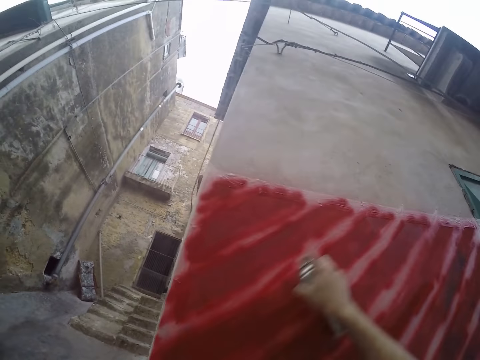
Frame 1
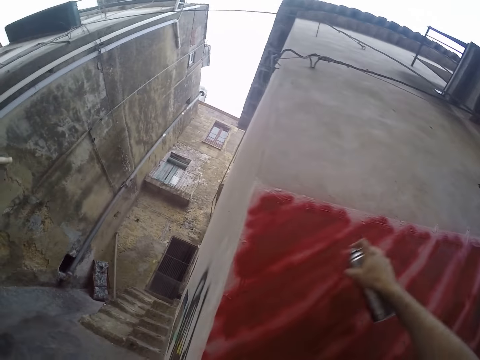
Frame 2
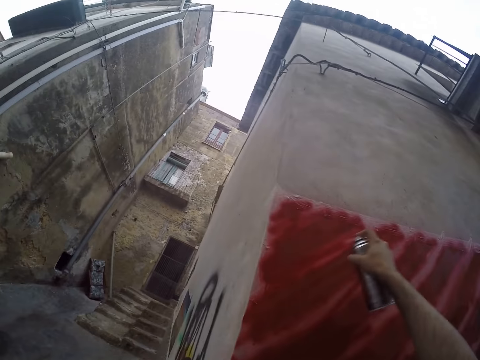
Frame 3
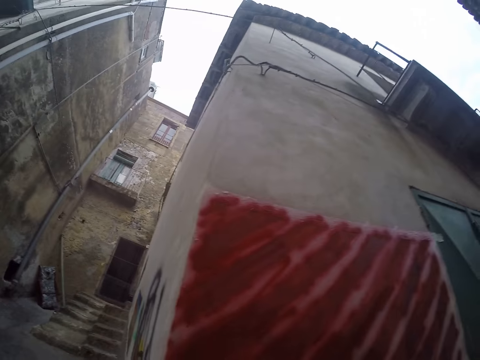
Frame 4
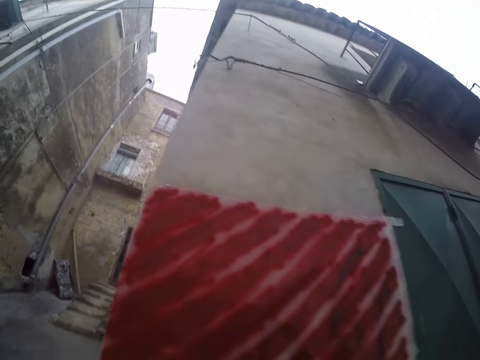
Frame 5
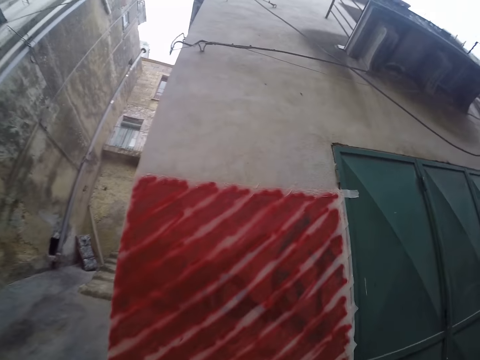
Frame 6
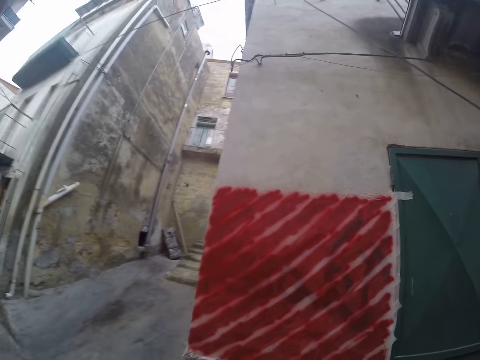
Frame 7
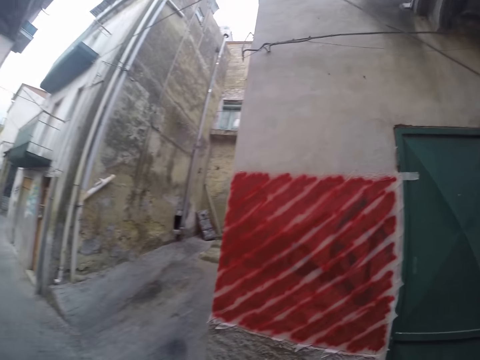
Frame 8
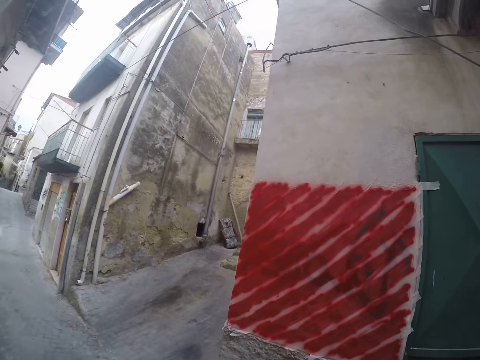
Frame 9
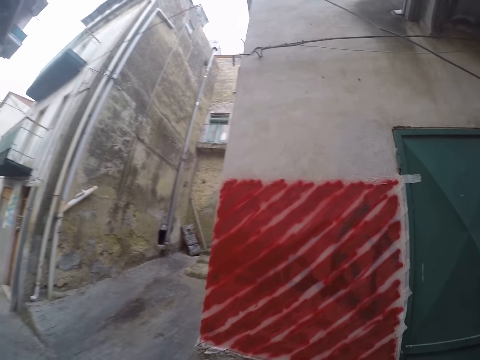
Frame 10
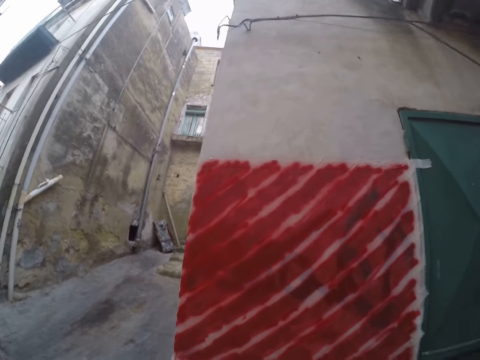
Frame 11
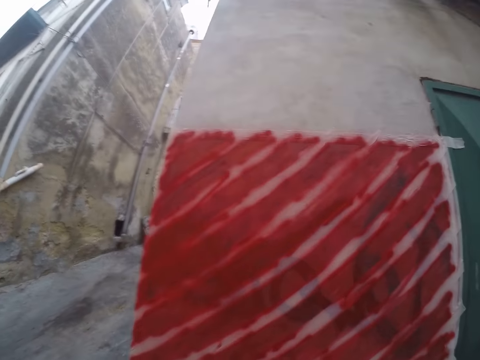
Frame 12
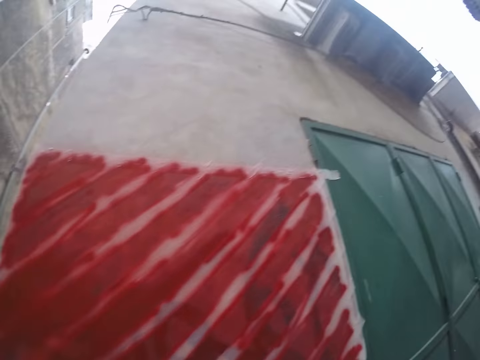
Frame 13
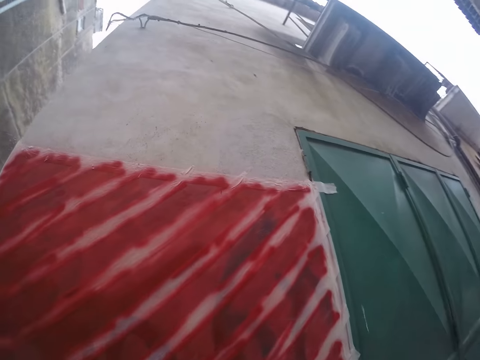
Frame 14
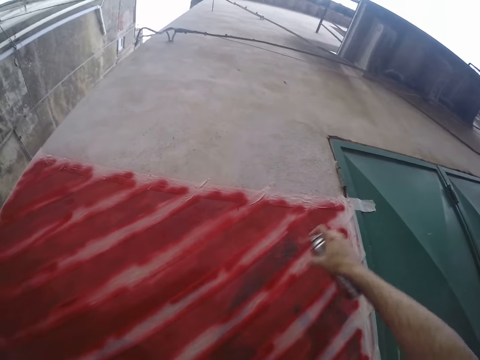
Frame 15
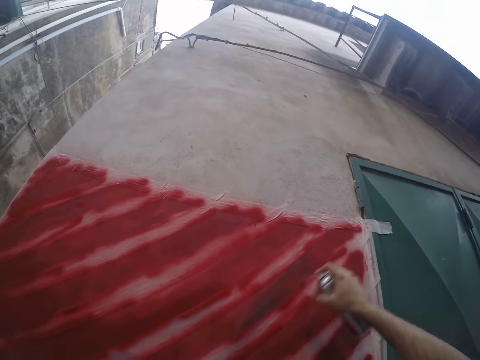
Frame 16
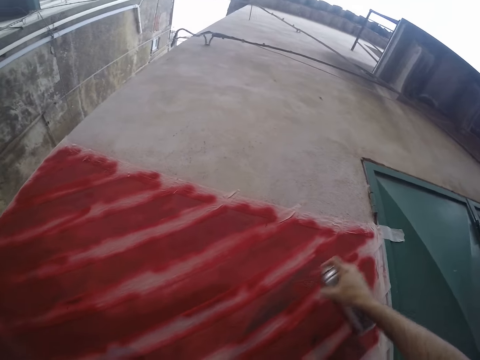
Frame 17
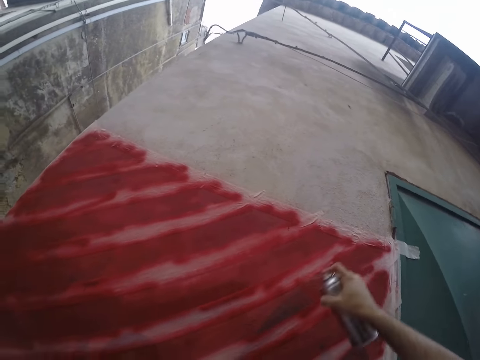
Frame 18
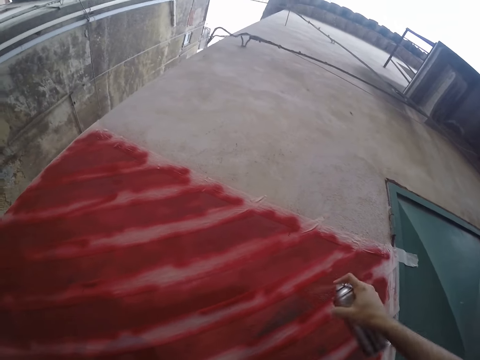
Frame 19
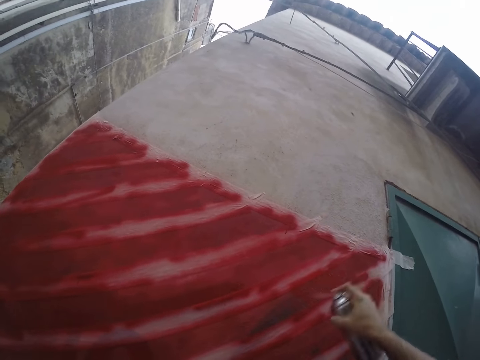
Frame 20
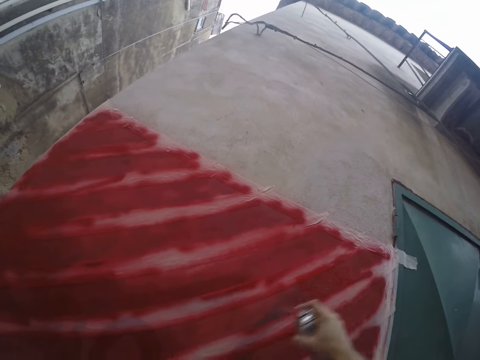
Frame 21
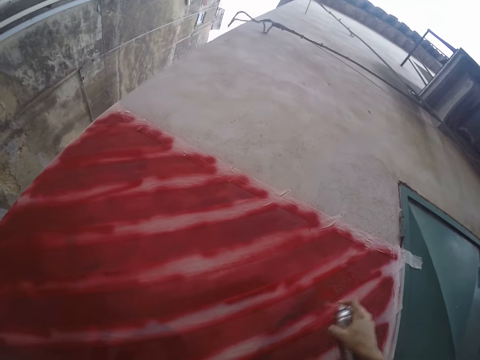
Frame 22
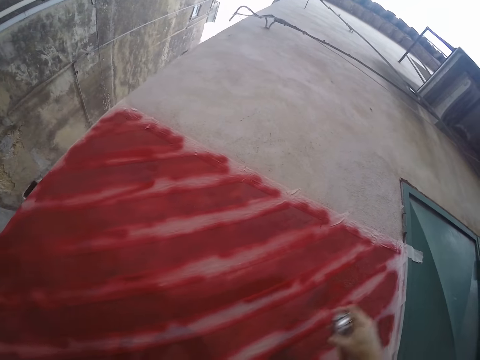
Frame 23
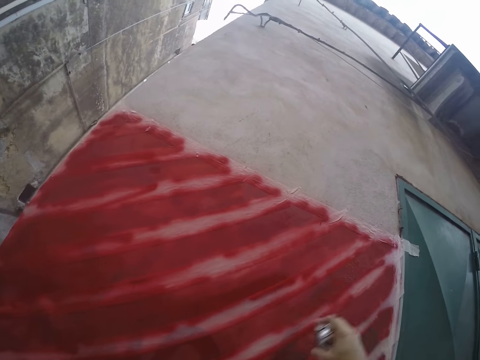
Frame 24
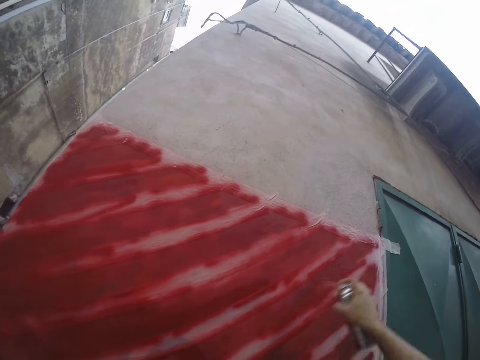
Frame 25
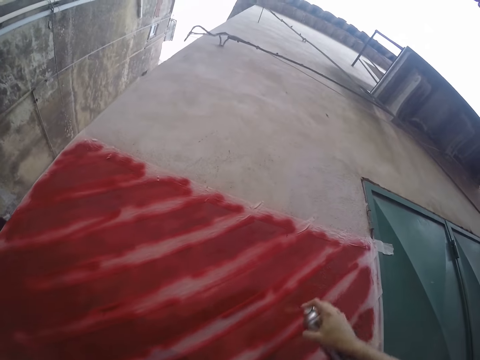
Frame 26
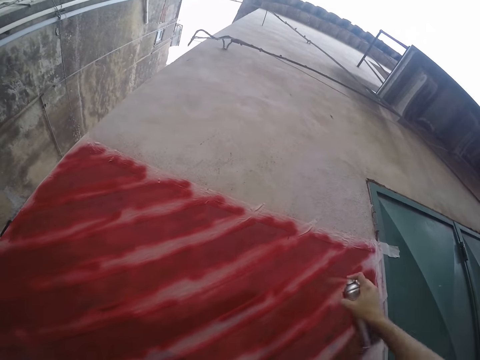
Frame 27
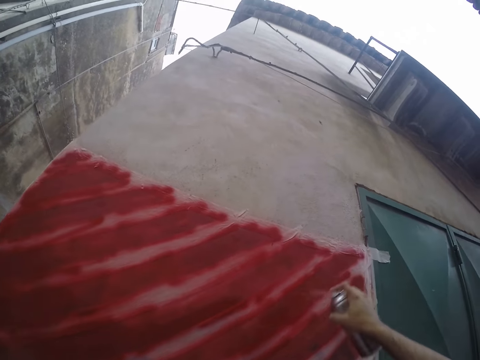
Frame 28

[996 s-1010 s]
The camera wearer paints the wall red with the spray paint in his right hand.

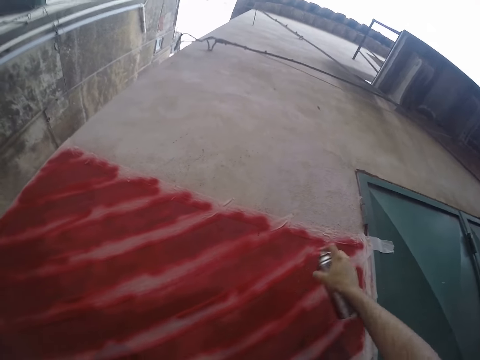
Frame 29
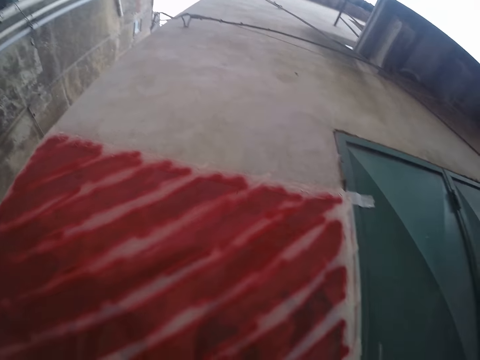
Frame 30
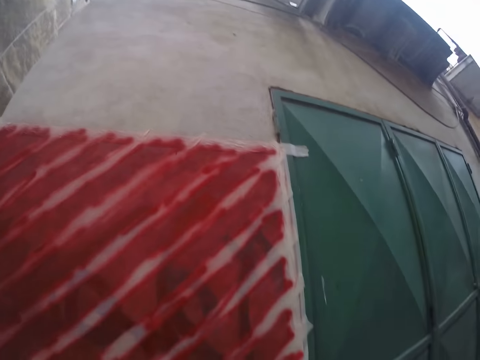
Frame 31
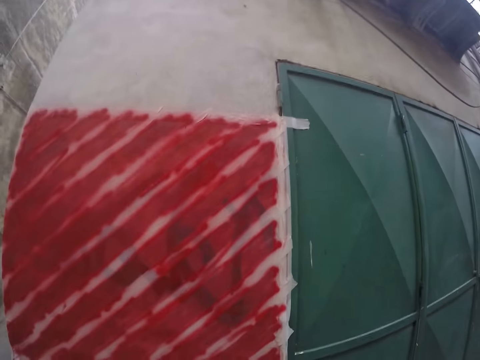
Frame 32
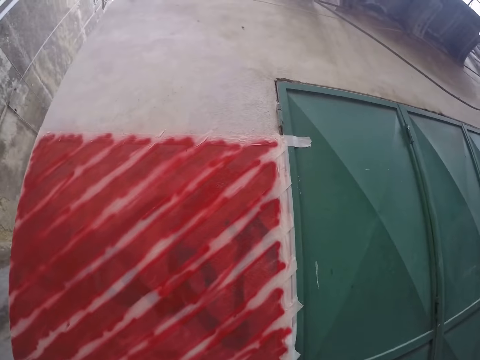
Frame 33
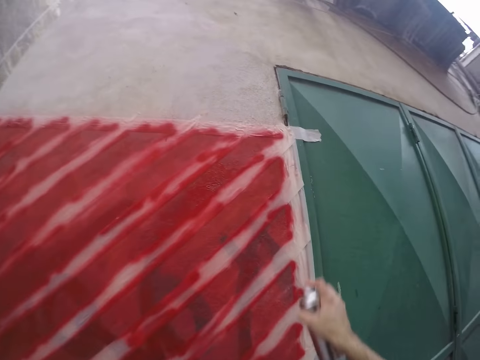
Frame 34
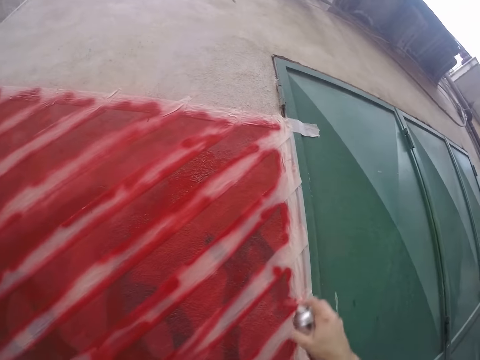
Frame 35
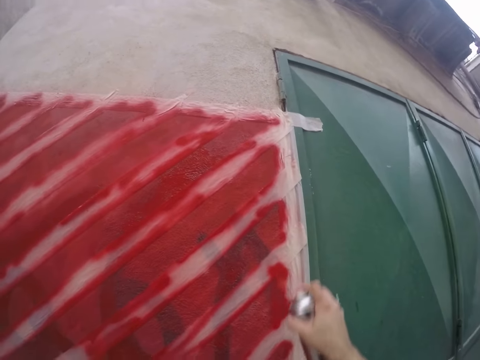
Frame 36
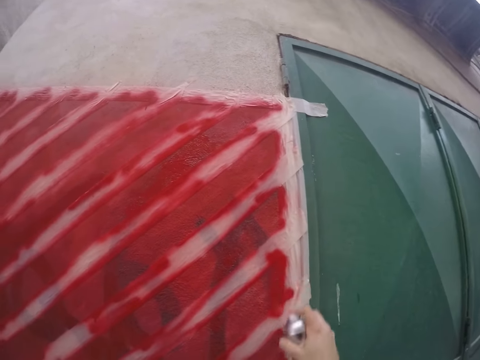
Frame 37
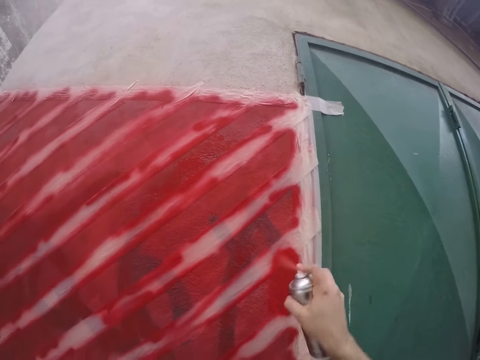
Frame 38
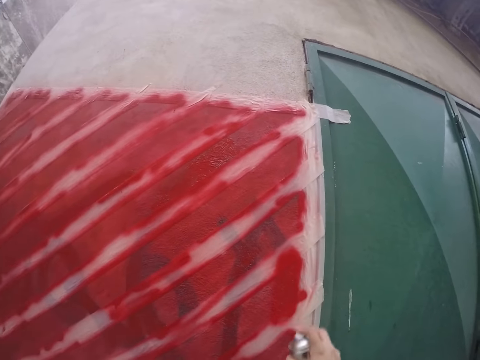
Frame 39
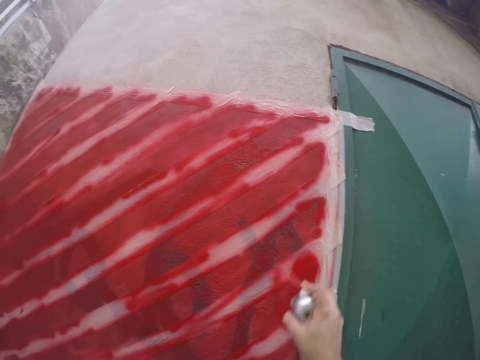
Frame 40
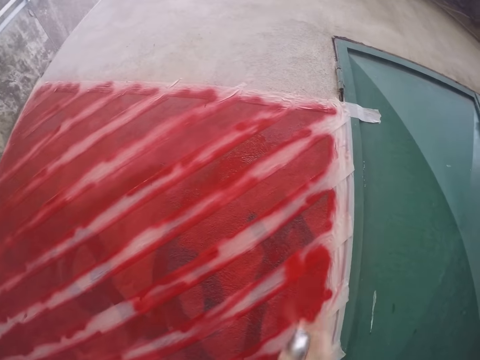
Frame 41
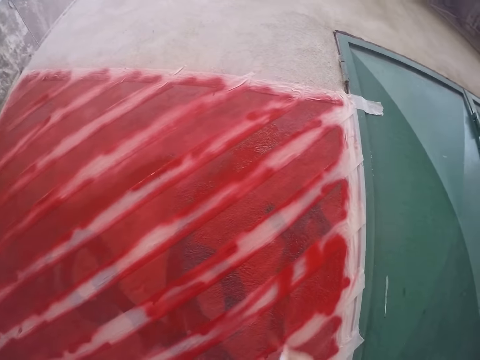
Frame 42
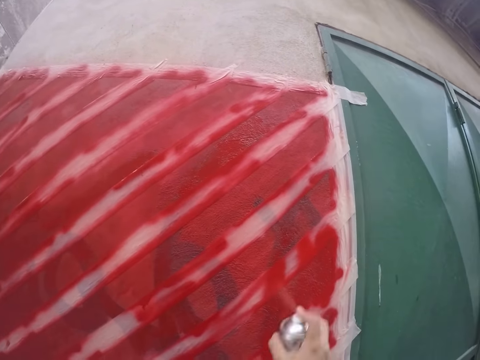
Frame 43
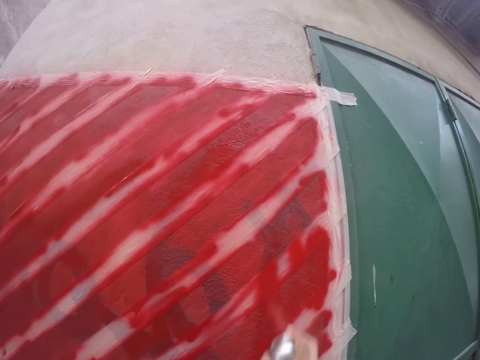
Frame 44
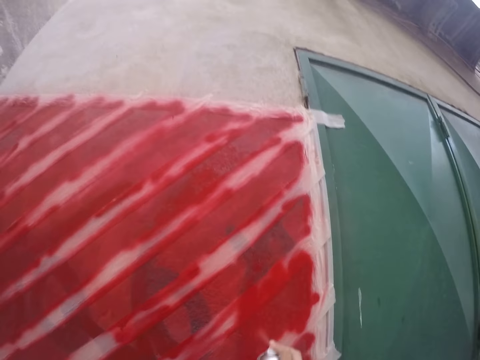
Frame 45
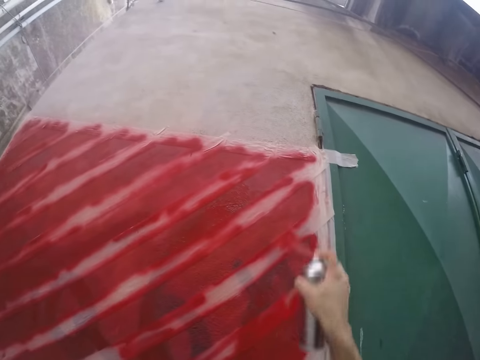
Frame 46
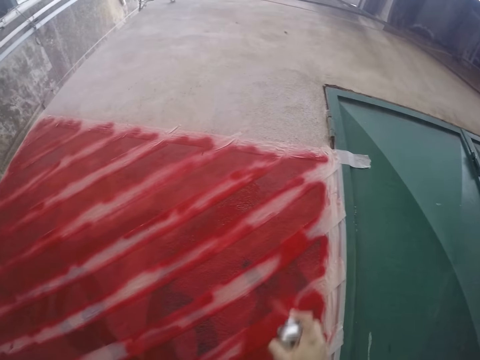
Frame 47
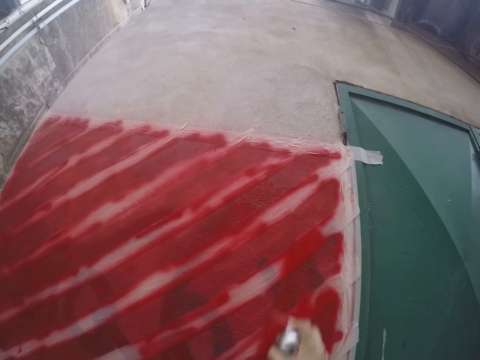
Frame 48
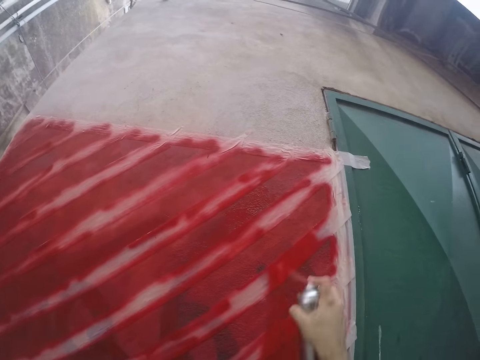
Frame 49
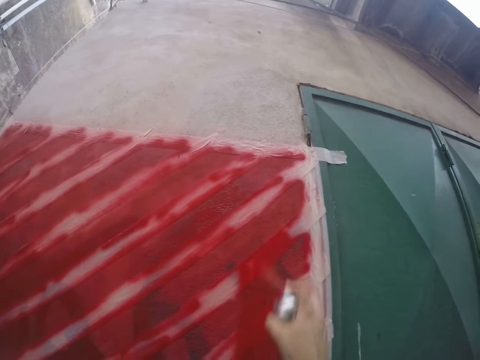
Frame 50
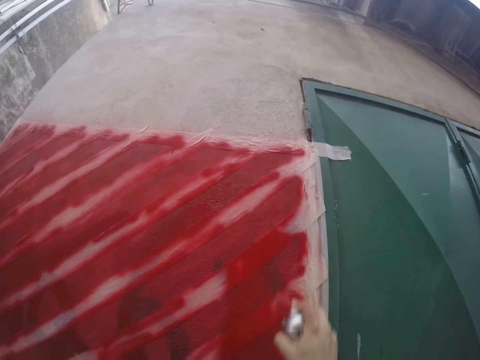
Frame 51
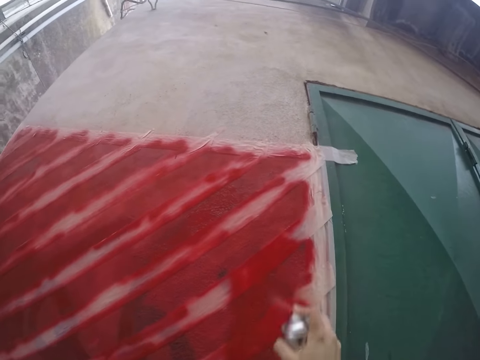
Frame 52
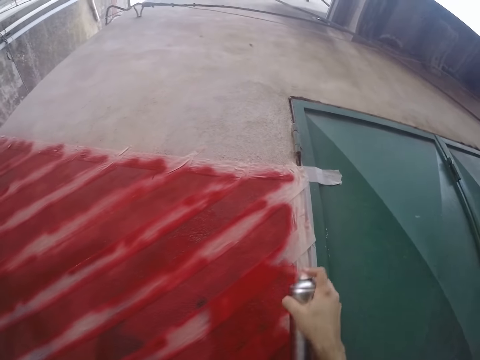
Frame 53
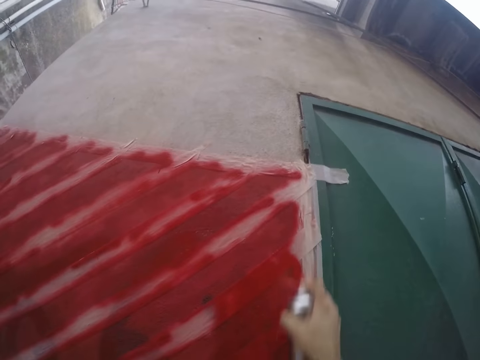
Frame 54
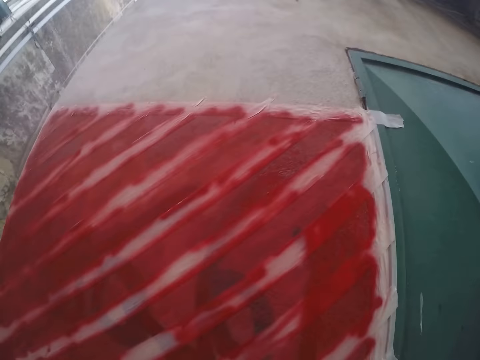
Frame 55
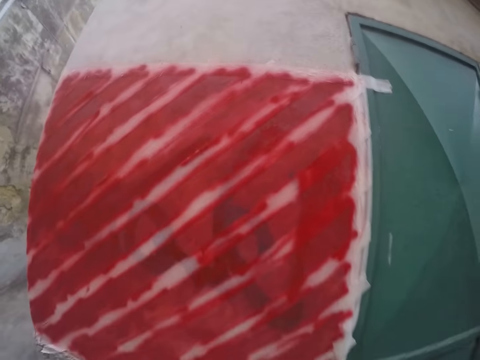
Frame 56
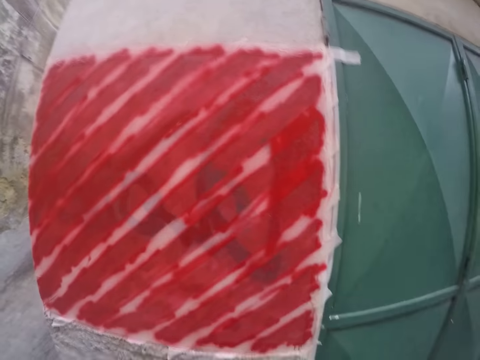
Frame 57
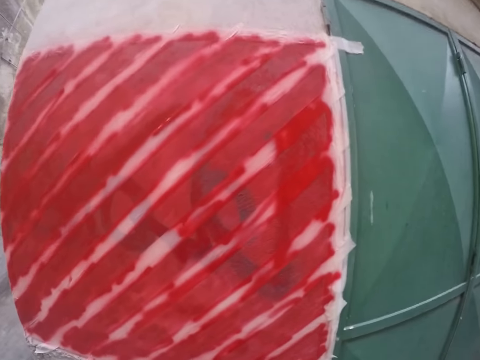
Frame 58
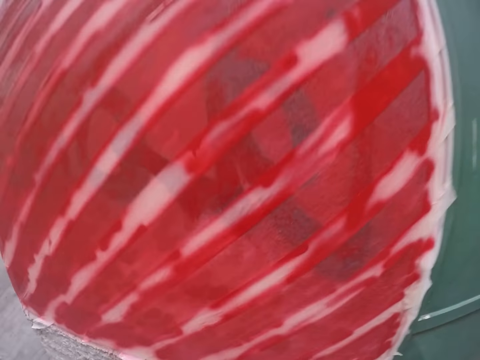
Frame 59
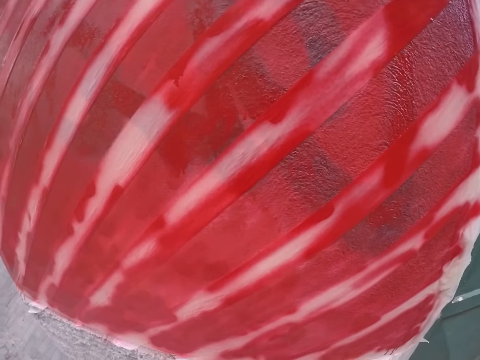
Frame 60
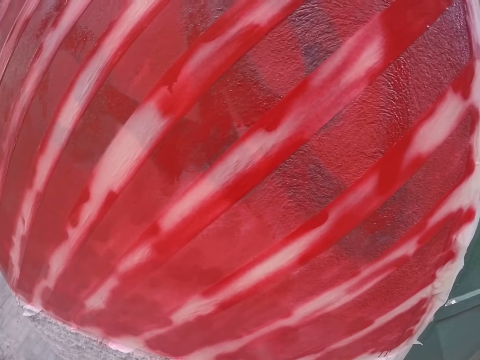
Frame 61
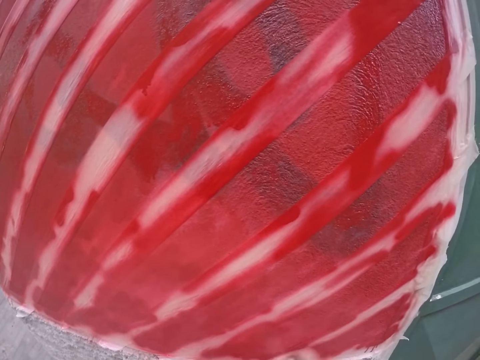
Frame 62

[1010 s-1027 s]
The camera wearer paints the wall red with the spray paint in his right hand. He paints the wall red again.
